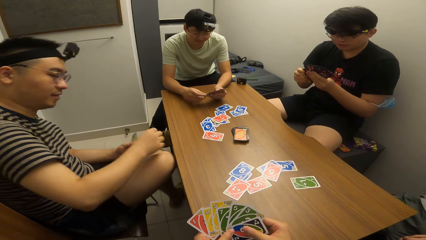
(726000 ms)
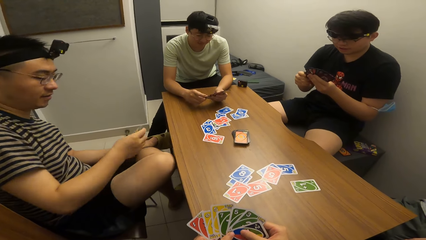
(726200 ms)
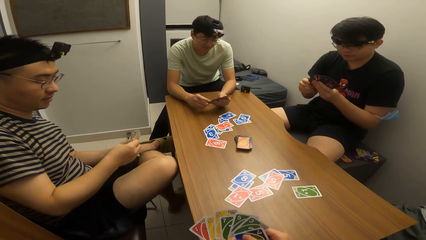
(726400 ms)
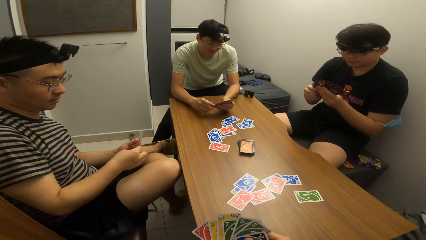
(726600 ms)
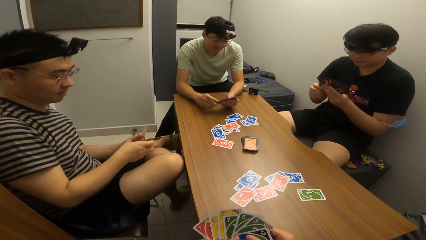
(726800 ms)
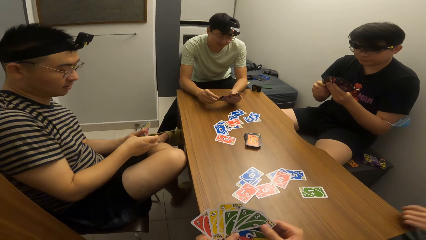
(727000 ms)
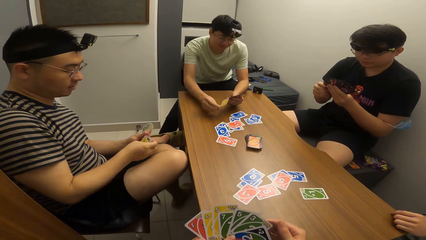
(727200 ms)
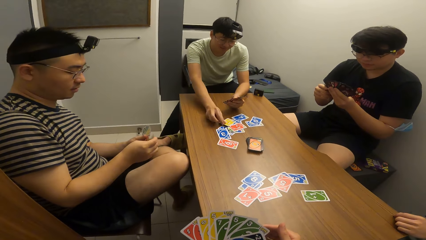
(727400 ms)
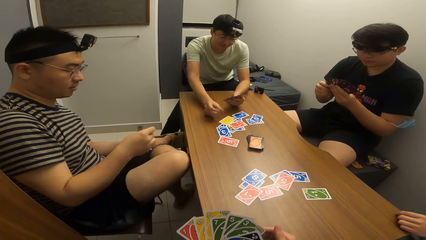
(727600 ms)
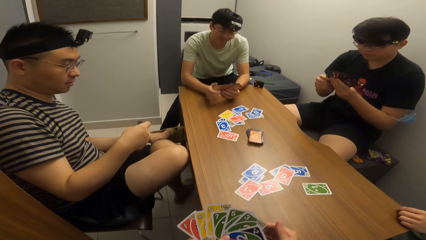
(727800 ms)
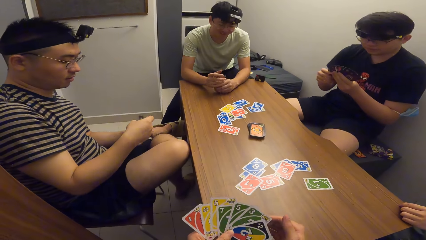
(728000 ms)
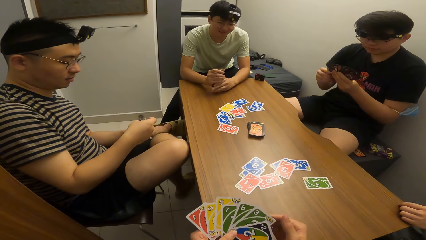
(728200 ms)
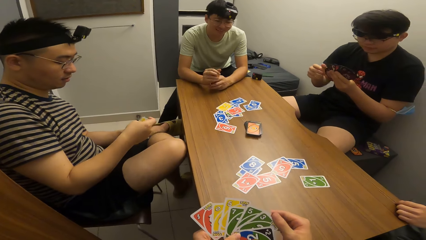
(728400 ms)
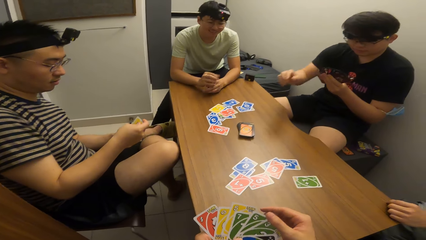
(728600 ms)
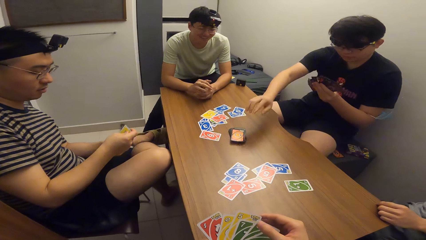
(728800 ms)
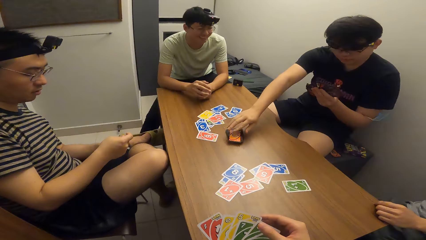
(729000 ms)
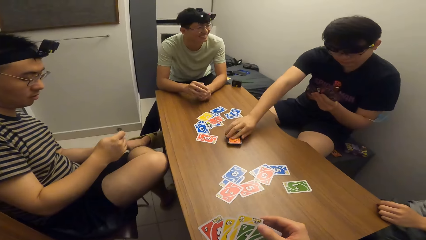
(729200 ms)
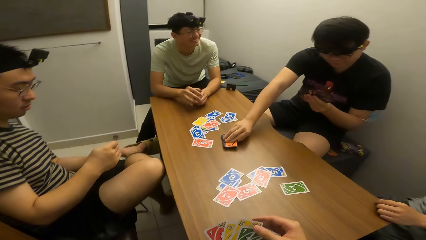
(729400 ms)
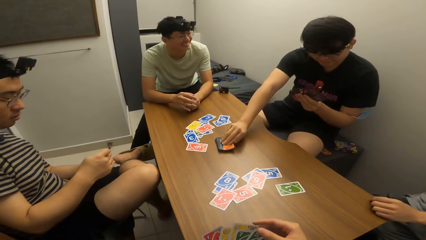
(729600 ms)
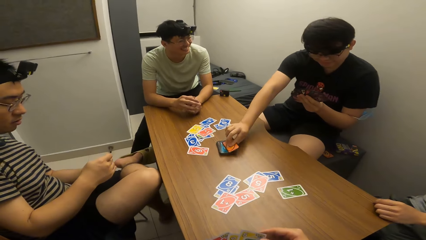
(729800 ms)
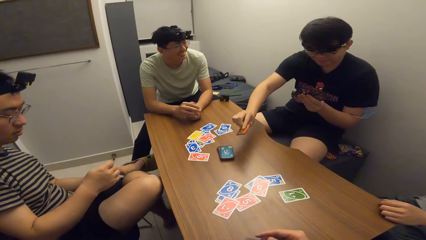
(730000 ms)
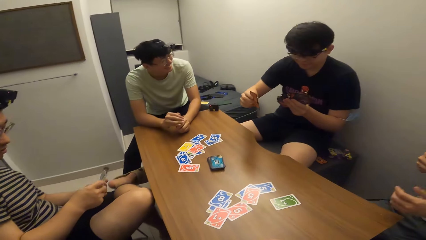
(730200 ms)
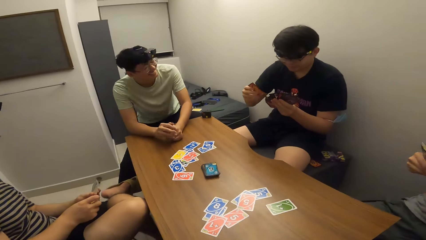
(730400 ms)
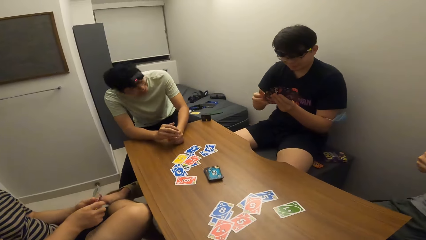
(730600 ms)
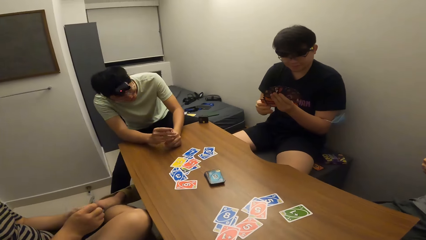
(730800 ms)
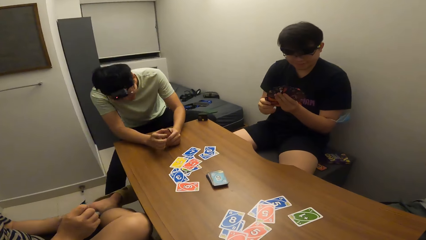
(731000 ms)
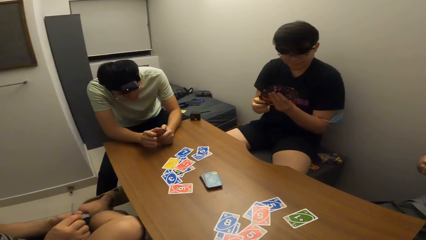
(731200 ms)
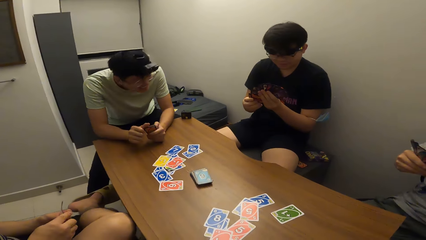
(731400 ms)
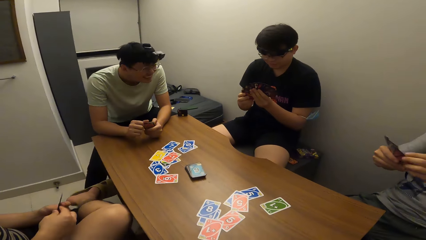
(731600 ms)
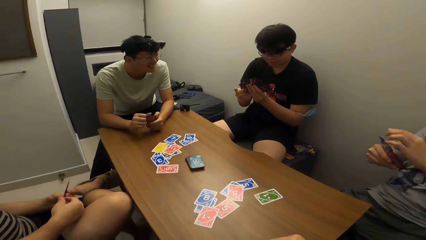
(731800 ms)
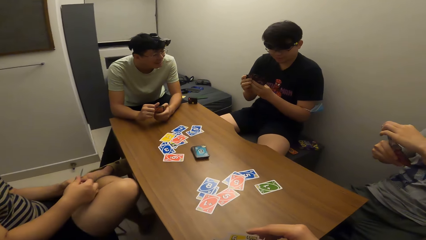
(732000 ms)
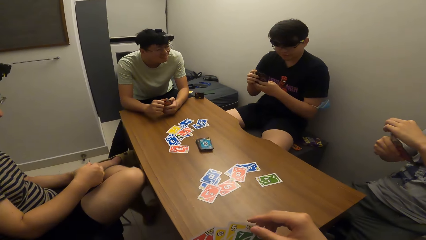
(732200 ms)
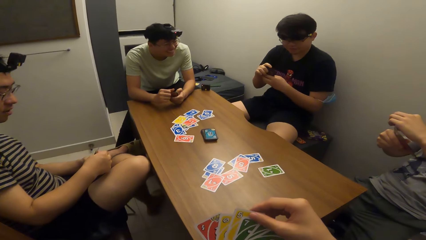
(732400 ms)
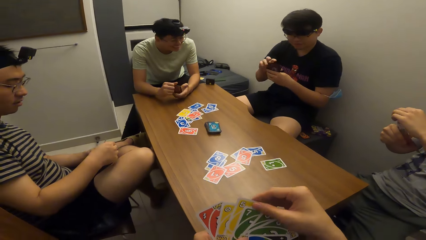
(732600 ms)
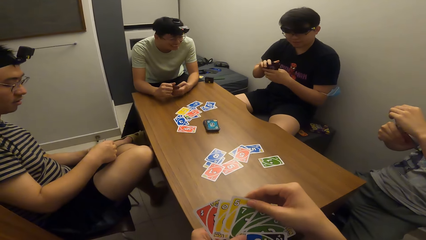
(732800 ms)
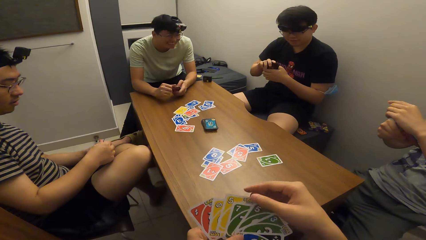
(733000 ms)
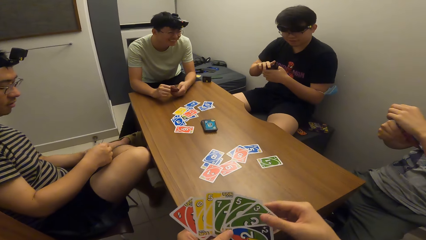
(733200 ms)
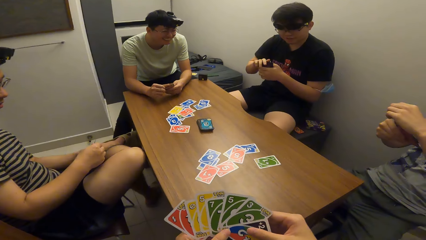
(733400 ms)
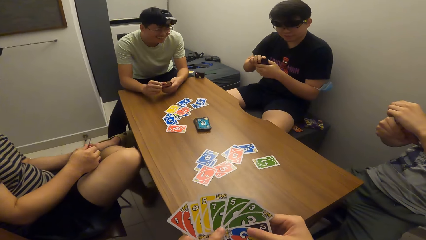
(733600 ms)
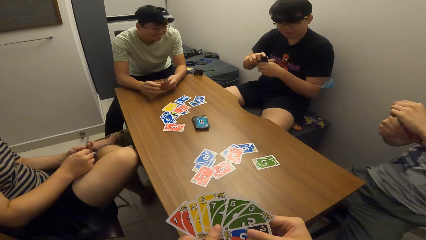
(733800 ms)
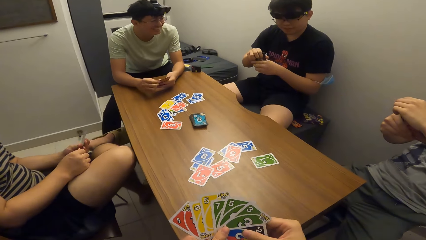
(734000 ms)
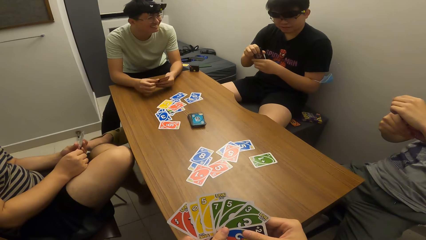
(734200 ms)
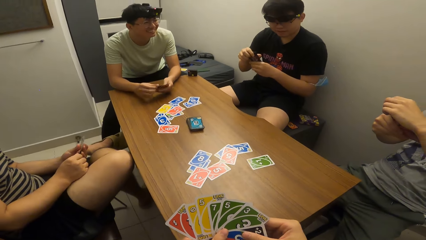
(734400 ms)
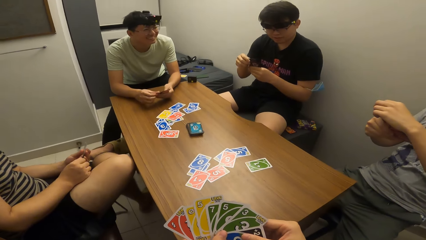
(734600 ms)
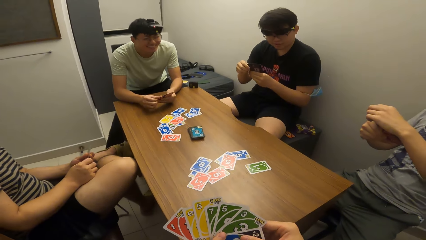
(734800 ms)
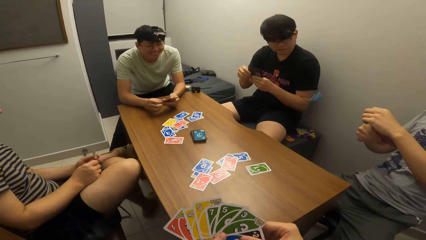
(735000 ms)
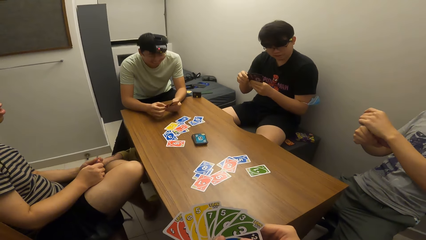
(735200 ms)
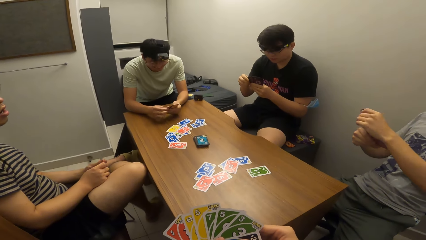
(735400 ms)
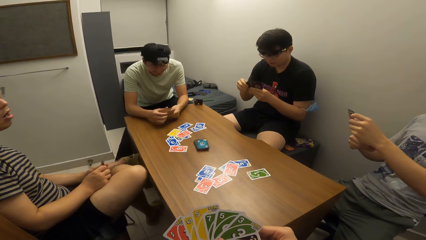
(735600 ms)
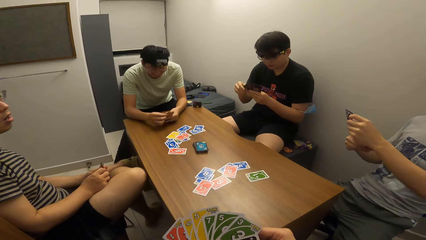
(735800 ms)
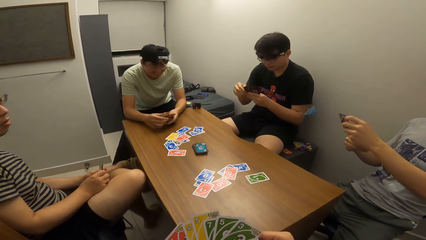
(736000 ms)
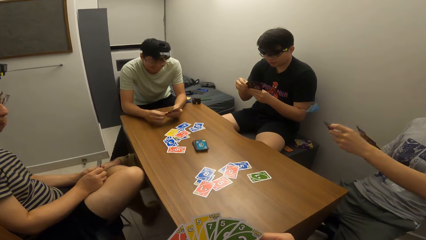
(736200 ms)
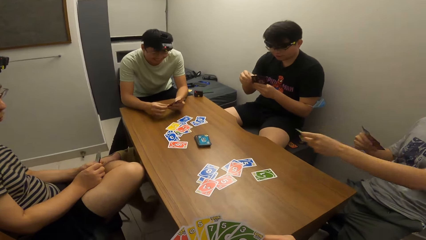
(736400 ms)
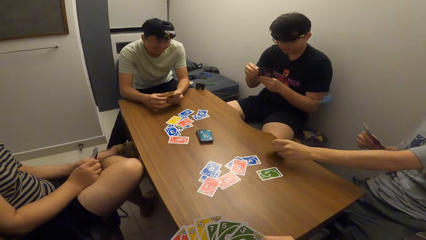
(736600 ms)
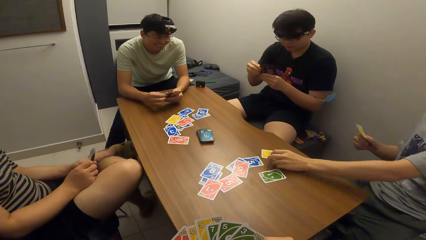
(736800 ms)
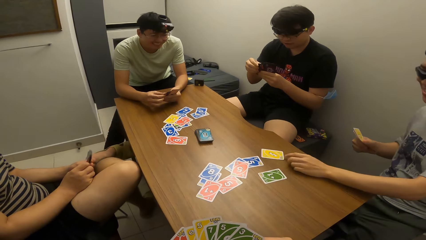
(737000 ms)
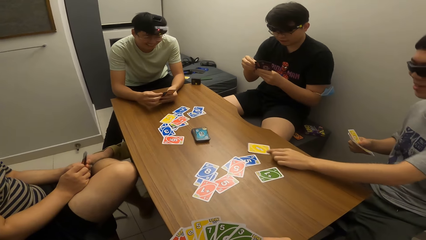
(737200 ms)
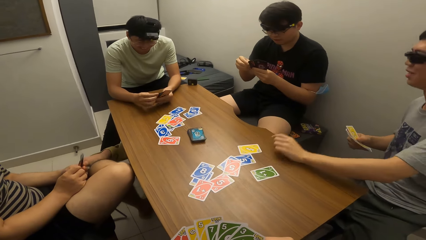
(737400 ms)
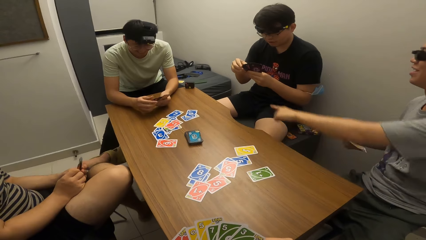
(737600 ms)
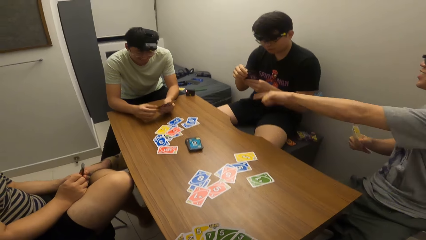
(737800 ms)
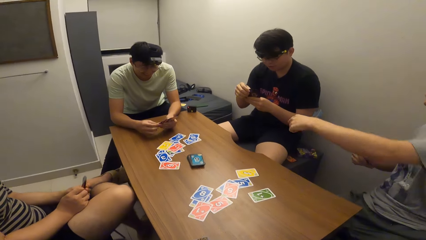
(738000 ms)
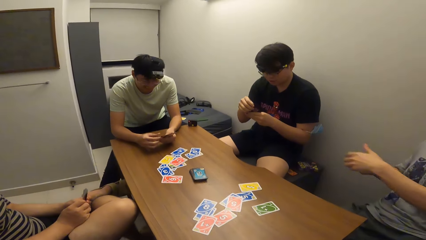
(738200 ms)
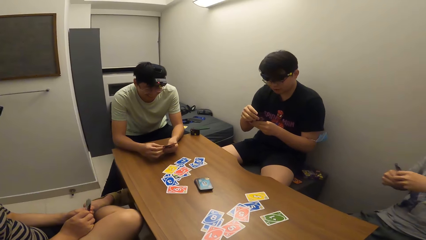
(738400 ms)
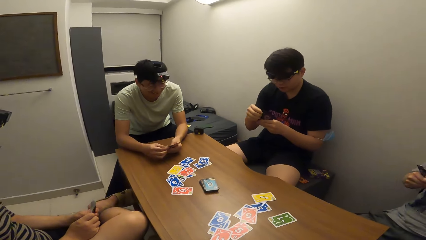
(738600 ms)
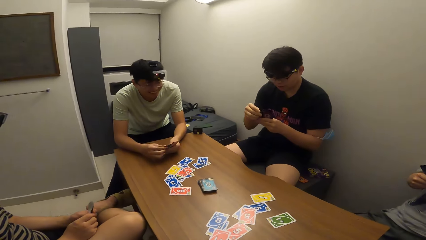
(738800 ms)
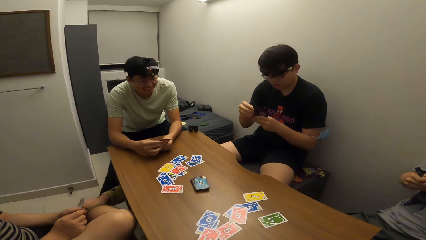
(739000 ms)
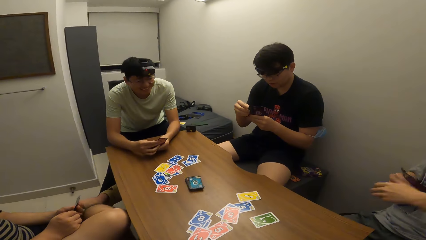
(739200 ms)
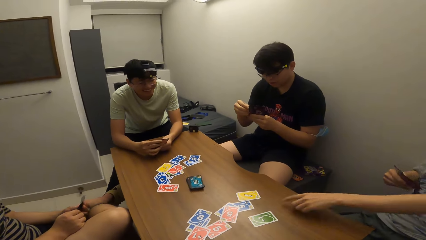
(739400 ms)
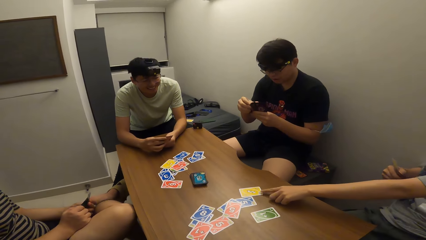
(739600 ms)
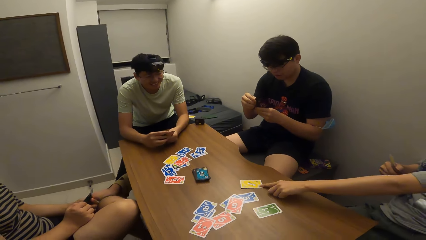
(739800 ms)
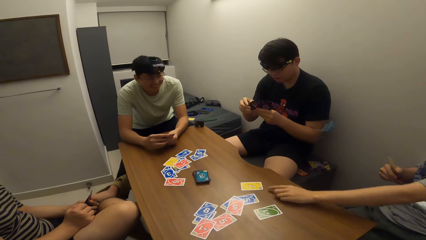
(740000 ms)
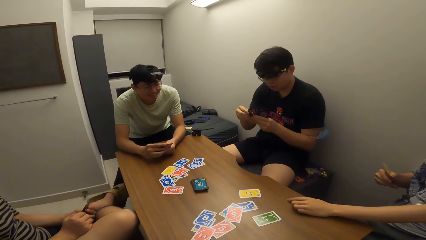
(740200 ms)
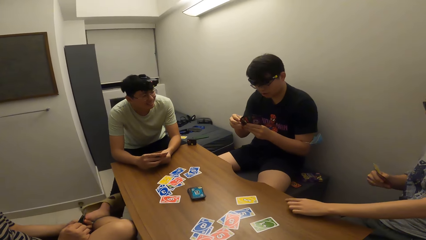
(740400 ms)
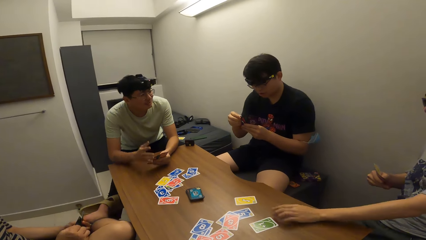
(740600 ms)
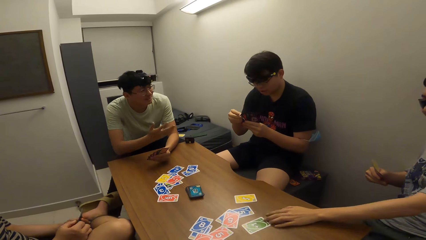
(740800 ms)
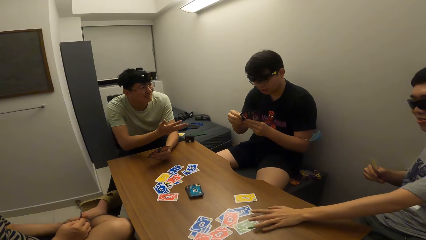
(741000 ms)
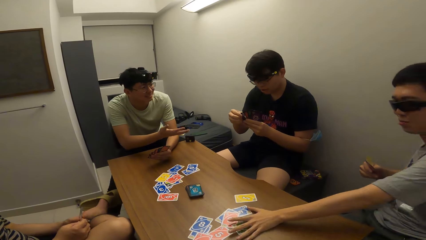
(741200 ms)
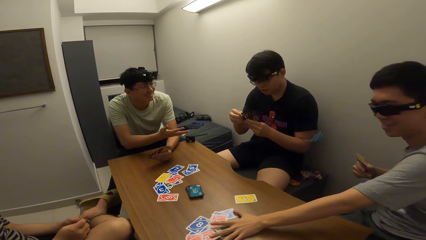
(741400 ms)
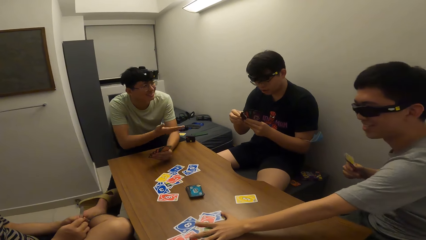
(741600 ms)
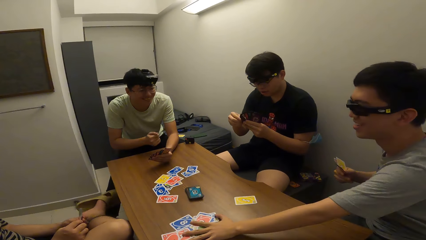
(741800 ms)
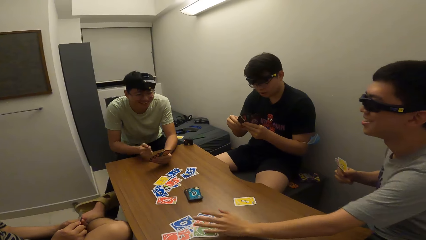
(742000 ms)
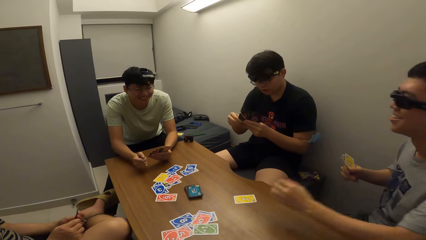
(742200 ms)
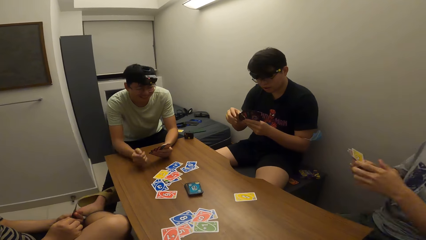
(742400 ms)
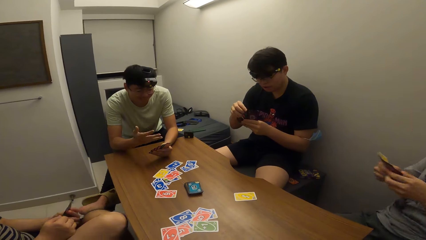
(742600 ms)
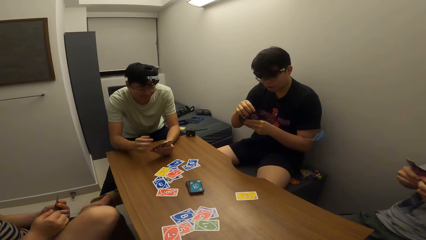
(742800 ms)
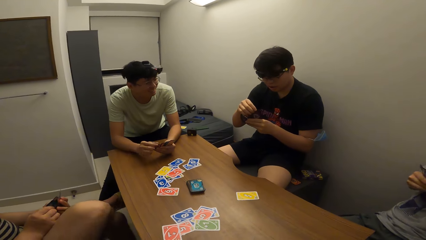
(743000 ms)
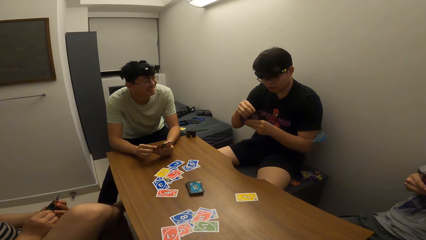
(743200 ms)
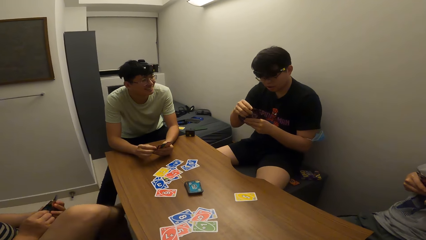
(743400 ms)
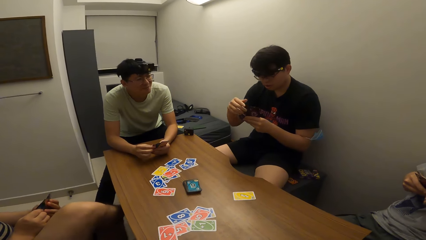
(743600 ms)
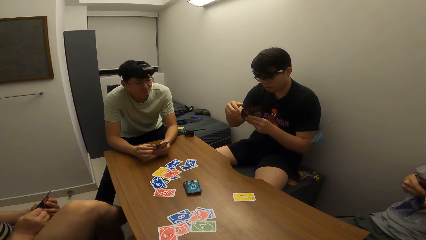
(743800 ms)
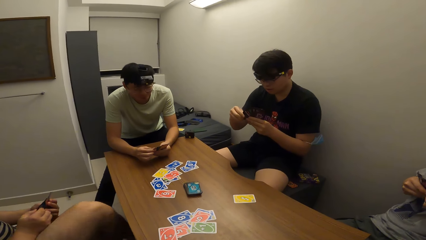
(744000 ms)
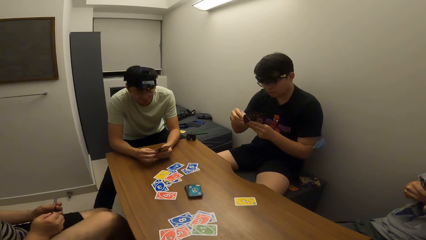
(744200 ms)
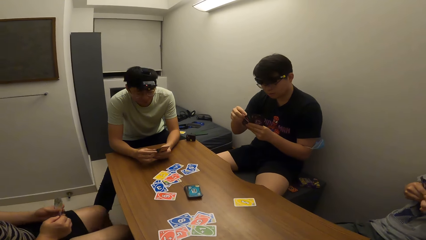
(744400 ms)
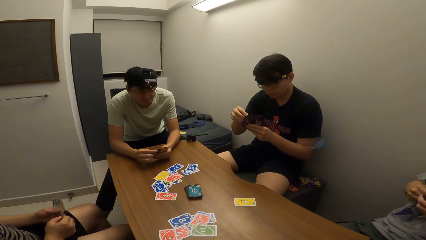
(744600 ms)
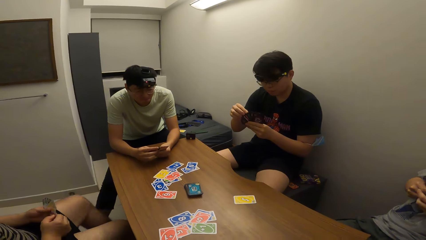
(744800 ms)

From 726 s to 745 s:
A man plays a card on the table with his right hand. Another man picks up a card on the table with his right hand. A third man plays a card on the table with his left hand and adjusts the card on the table with his left hand. The third man points at a card and pushes forward cards.
